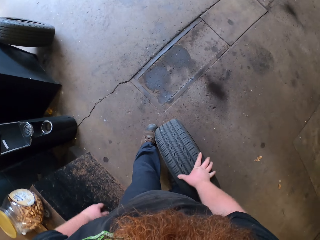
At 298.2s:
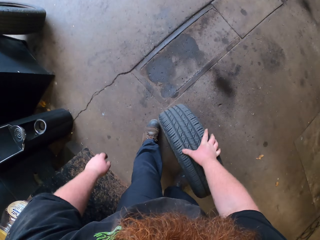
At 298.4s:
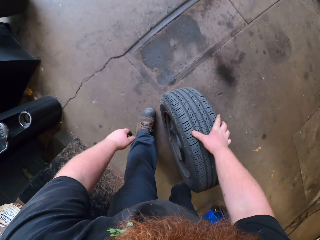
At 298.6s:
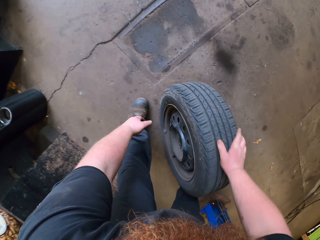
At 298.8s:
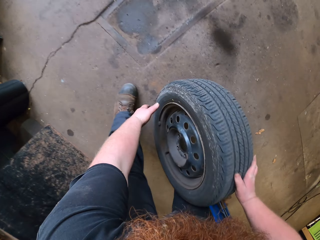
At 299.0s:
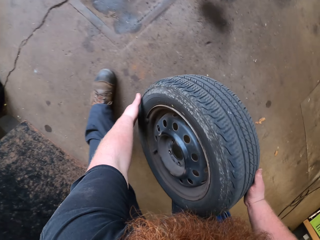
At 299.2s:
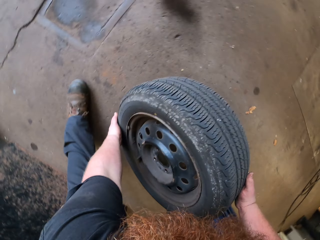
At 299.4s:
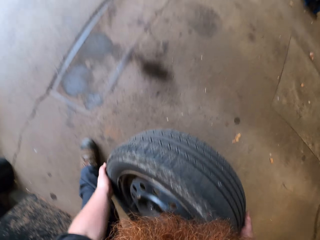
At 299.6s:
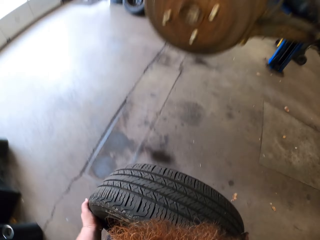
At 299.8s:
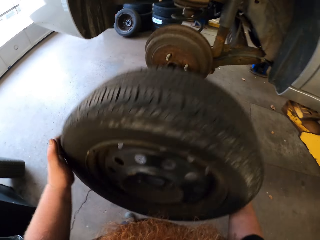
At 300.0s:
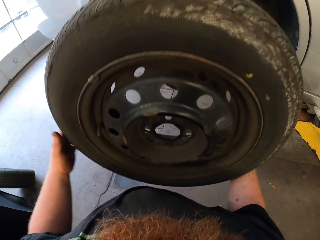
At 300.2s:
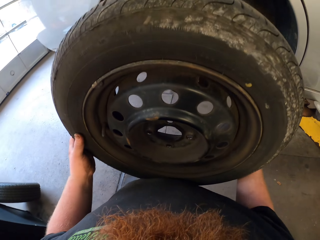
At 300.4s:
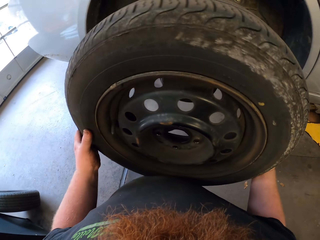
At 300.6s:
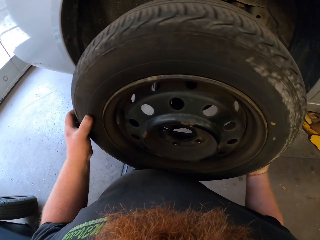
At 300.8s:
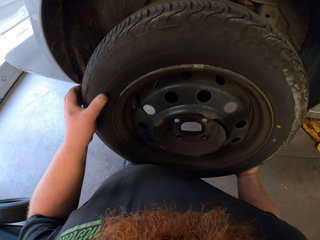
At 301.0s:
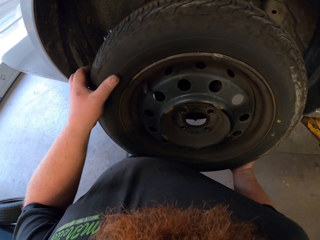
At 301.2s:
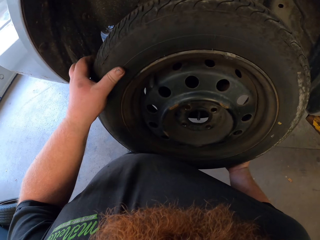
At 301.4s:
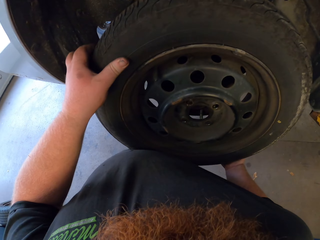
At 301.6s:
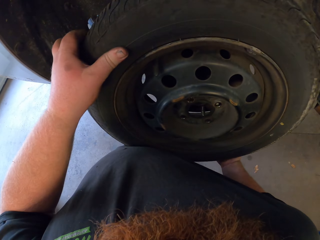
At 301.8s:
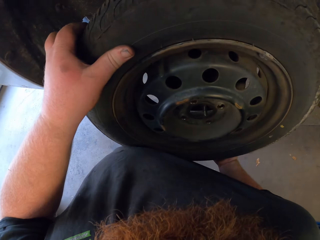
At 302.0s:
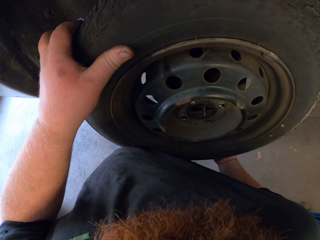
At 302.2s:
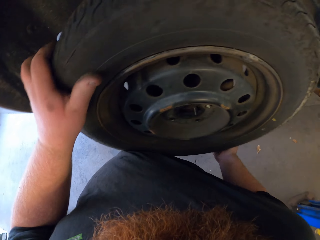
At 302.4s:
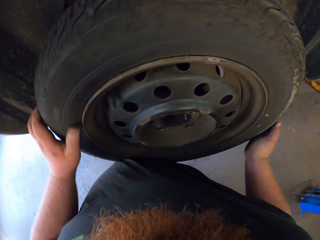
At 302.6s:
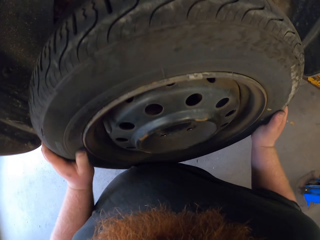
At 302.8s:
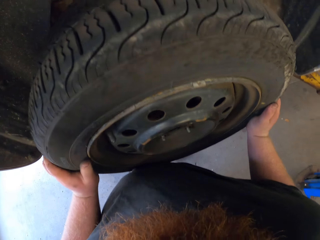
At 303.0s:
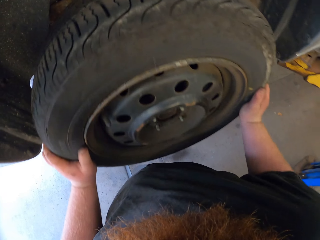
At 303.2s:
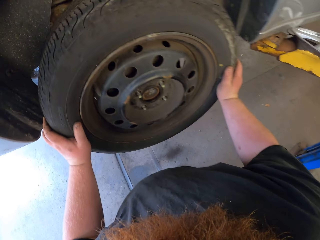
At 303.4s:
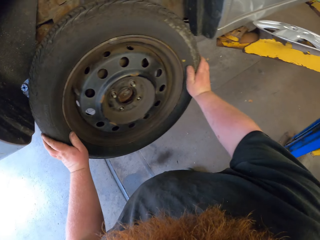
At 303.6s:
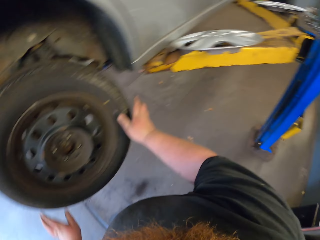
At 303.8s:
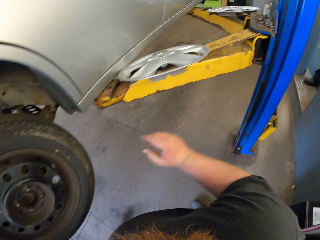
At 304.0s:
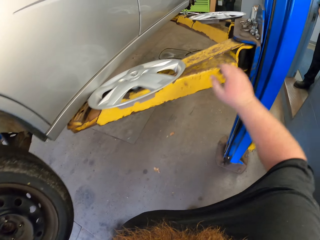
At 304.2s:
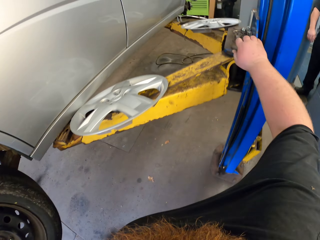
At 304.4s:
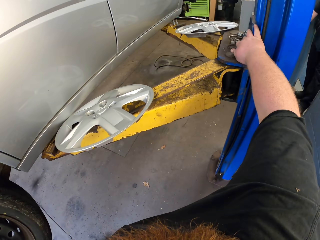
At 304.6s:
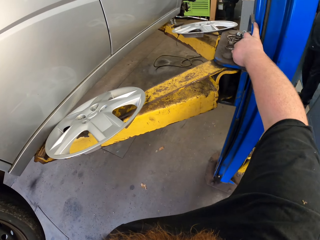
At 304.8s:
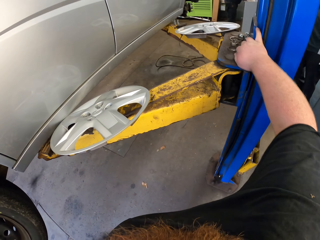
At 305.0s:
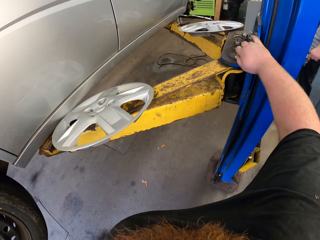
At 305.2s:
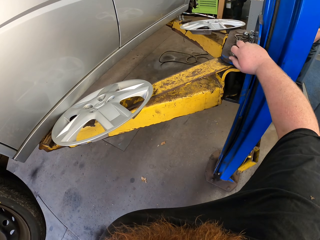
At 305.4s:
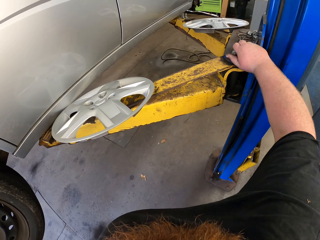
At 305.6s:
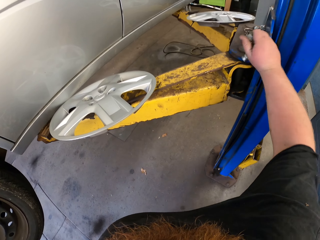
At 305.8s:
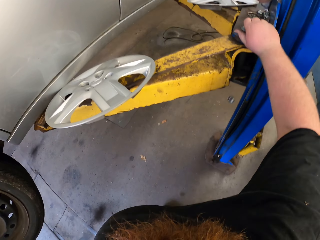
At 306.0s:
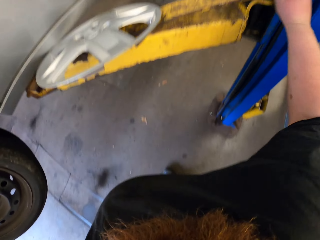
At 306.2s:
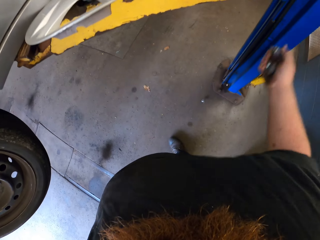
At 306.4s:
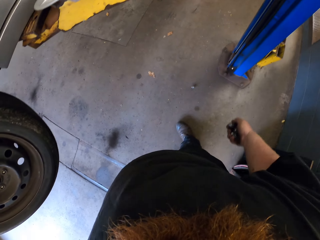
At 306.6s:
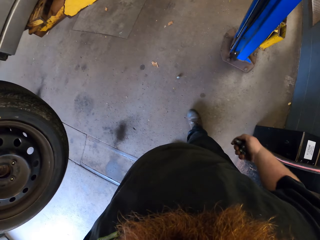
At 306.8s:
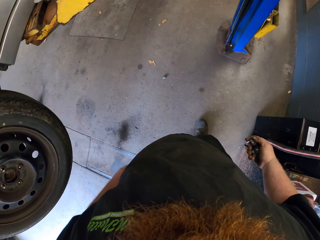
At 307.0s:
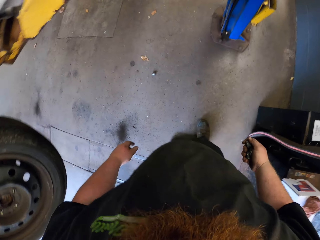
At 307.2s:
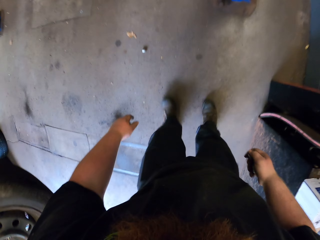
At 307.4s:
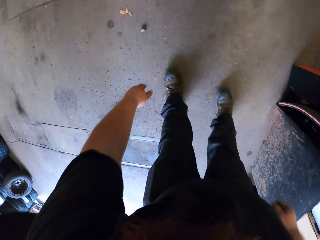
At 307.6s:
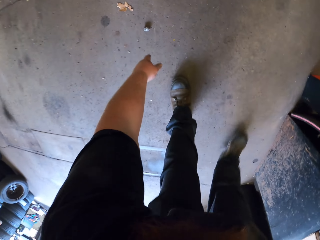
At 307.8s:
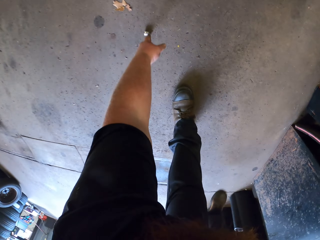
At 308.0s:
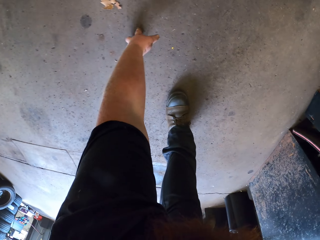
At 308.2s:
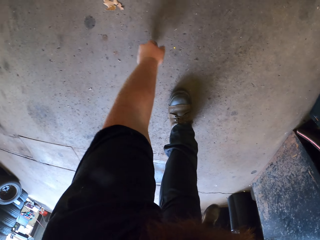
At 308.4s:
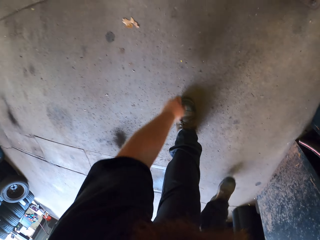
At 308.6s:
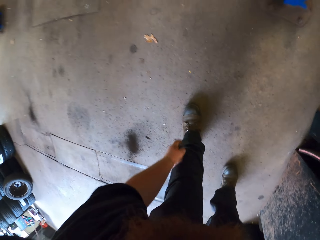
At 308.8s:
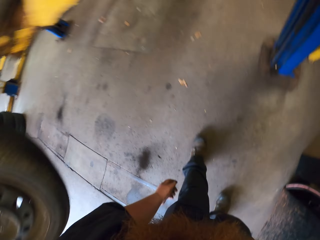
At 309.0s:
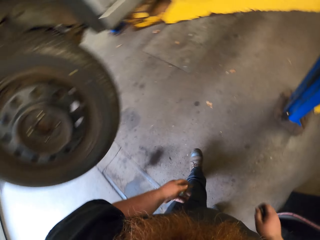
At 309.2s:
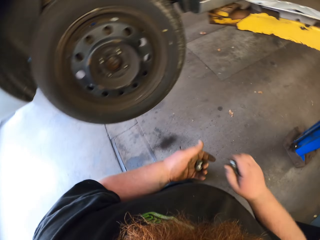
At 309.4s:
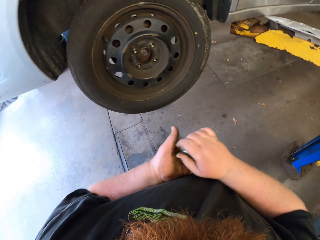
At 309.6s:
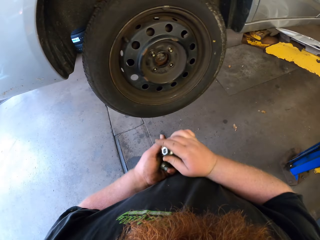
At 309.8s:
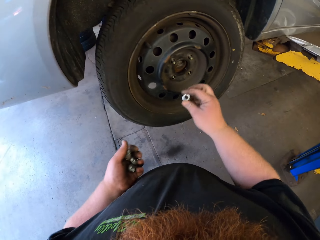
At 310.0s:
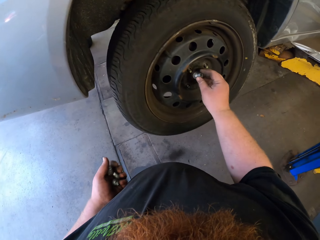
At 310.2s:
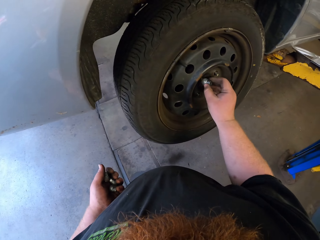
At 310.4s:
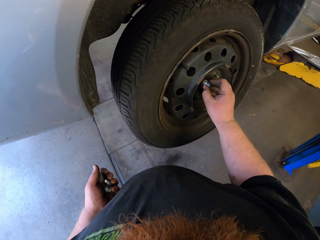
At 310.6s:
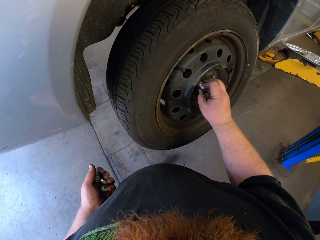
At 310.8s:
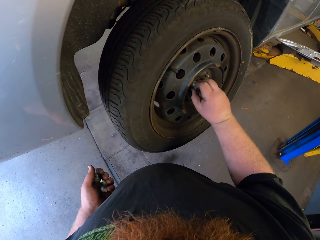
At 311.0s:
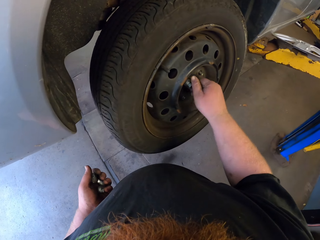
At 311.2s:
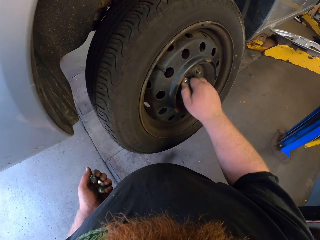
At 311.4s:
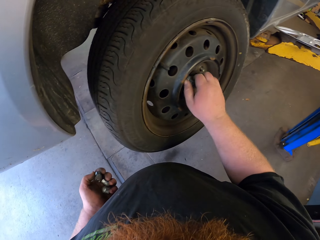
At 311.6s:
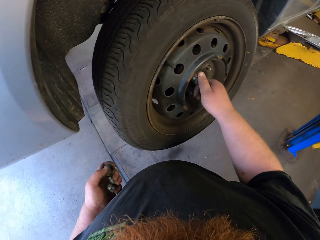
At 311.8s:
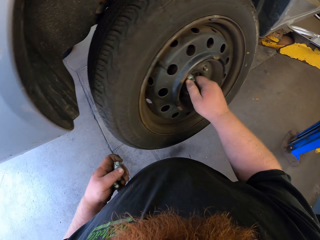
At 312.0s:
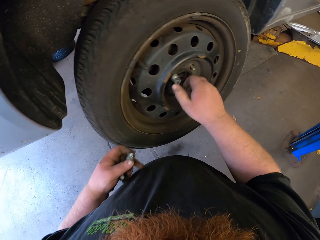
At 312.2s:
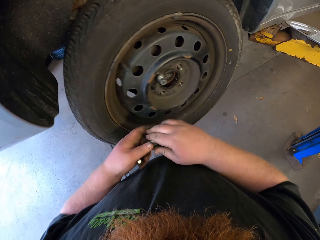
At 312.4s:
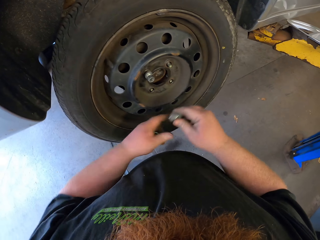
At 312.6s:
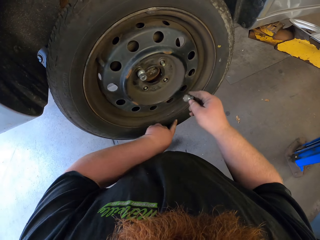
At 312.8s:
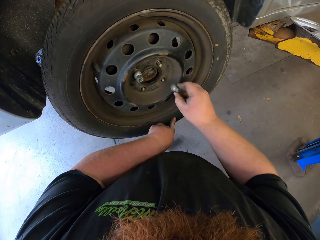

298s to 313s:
The camera wearer carries a tyre. He lifts up the car tire. He fixes the tire on the car. He picks a bolt with his right hand. He picks a bolt with his left hand. He fixes the bolts on the tire of the car.

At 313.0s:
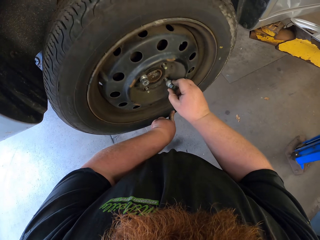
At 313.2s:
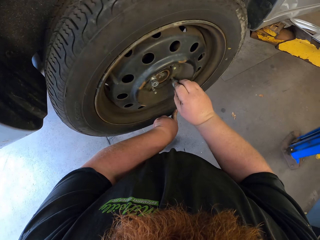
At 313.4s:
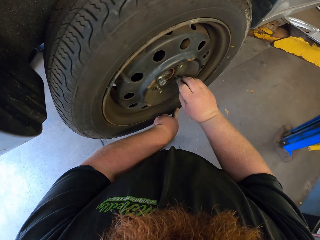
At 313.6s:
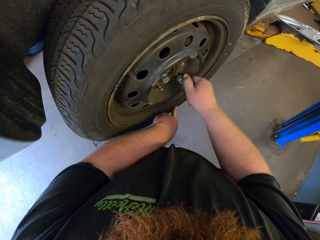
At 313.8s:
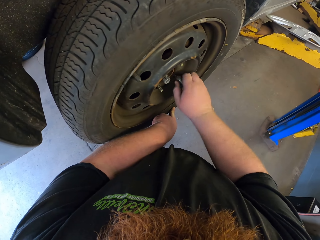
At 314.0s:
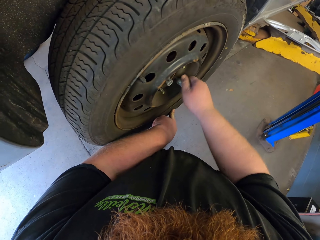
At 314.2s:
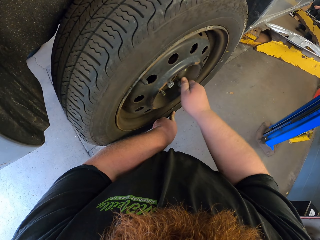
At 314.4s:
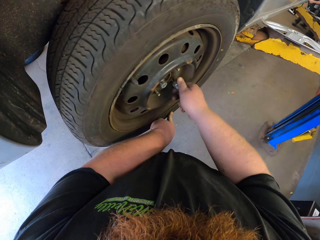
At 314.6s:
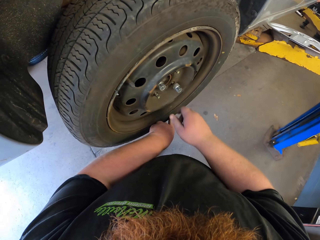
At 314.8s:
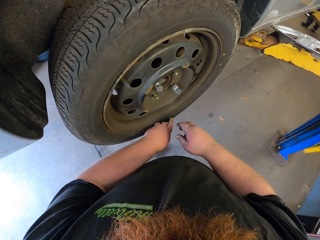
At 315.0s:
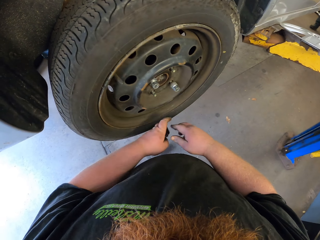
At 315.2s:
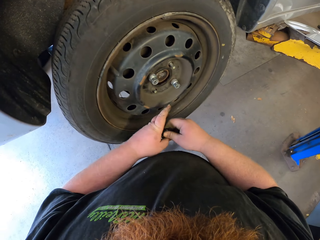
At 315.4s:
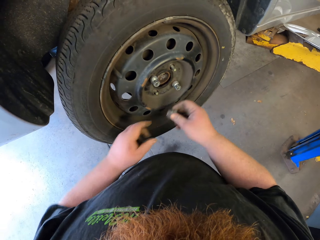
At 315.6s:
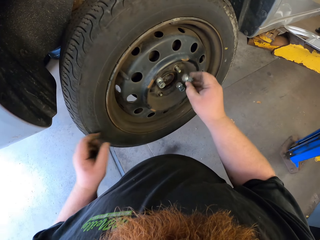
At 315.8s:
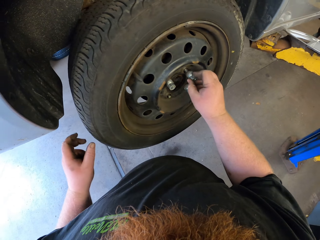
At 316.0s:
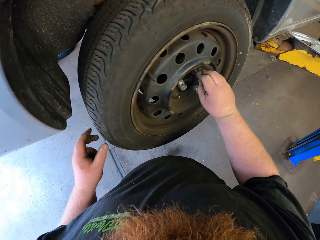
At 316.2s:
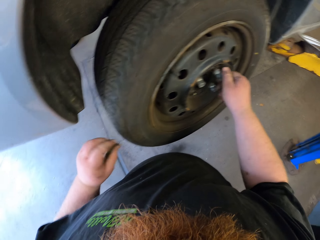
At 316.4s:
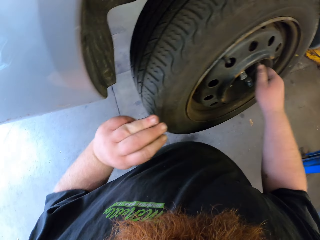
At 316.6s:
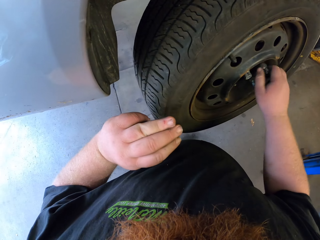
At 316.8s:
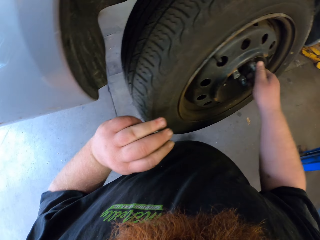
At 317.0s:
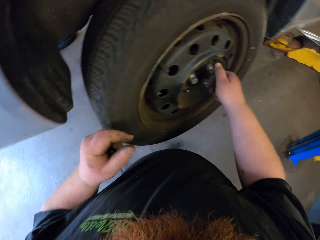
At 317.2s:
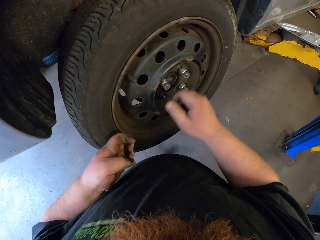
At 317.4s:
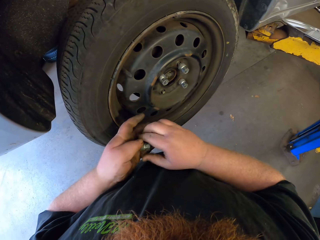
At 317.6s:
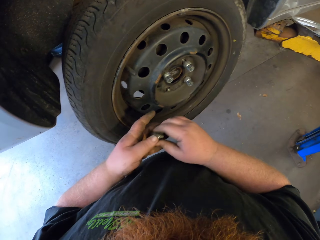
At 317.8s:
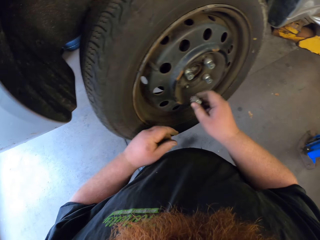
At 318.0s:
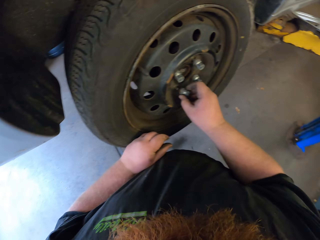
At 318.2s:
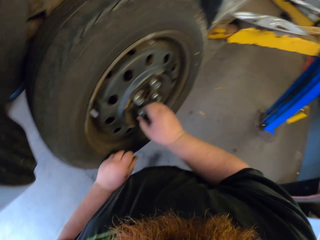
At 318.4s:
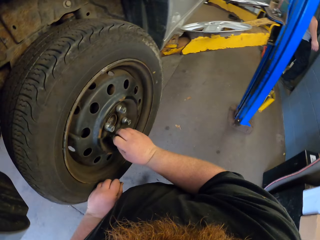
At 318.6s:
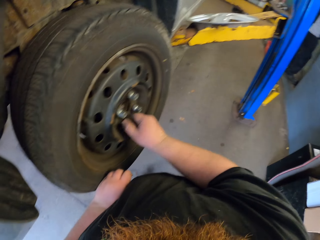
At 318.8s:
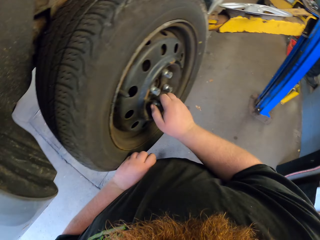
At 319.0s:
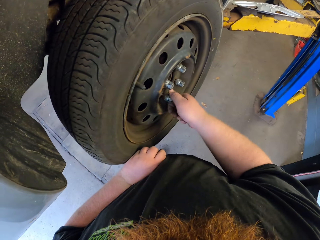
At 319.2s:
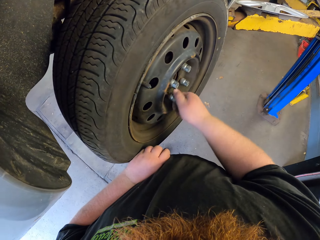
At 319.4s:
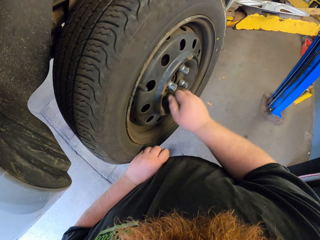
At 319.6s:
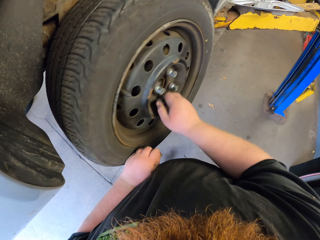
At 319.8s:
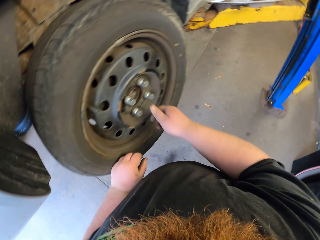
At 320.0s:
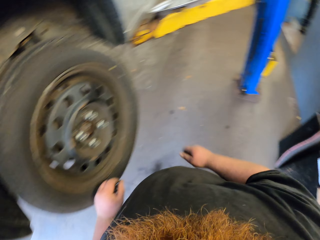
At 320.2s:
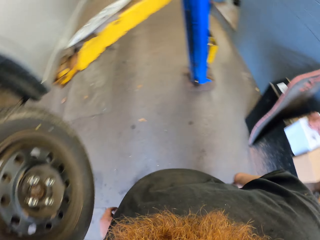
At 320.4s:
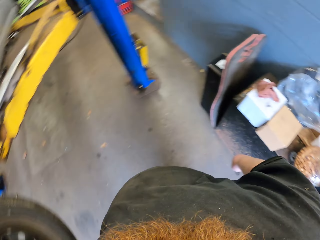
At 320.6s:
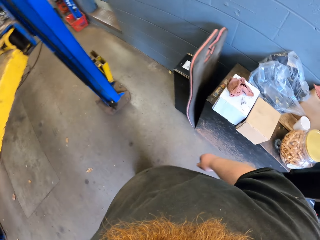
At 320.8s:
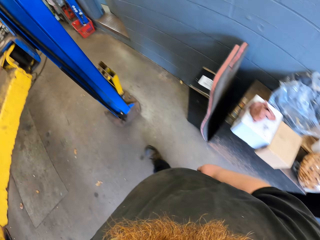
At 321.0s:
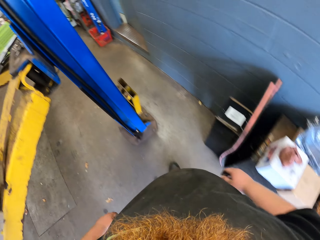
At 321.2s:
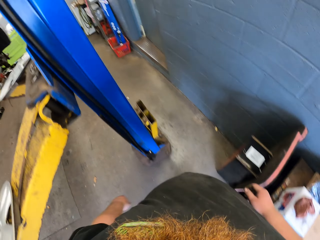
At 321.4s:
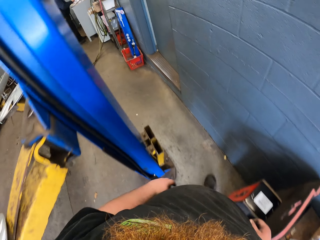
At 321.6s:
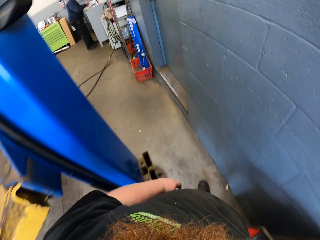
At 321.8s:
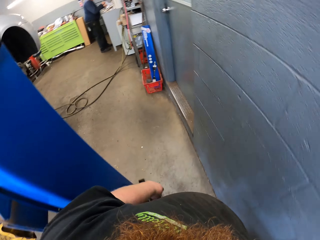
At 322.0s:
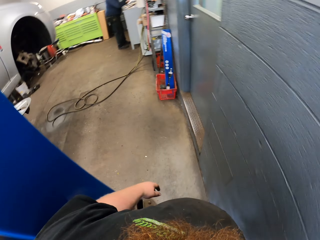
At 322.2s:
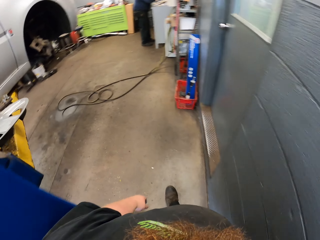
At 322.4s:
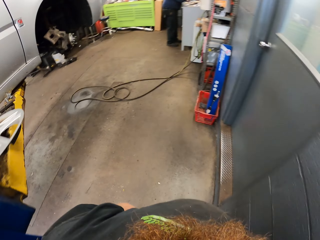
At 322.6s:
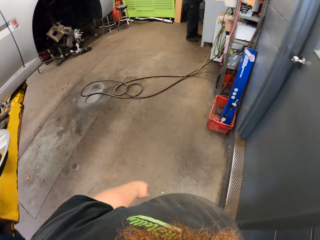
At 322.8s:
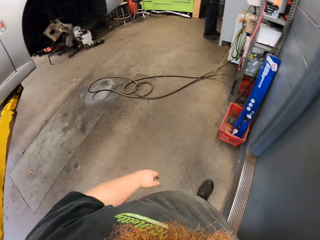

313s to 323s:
The camera wearer walks towards the cabinet.
